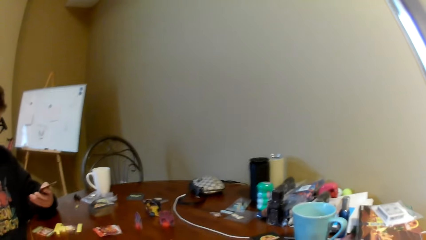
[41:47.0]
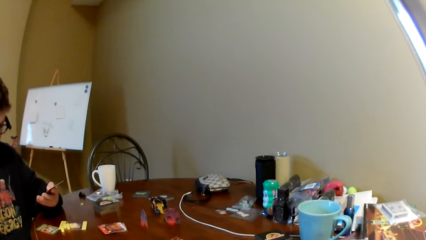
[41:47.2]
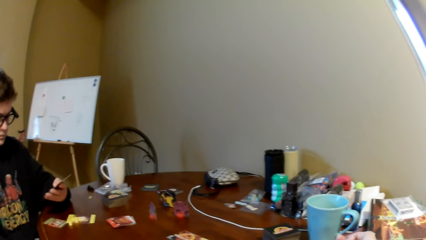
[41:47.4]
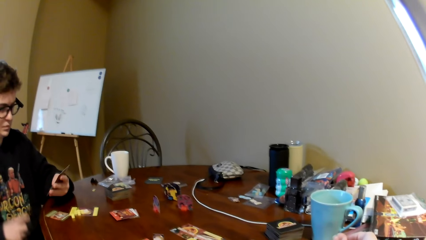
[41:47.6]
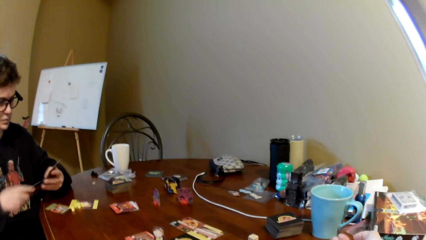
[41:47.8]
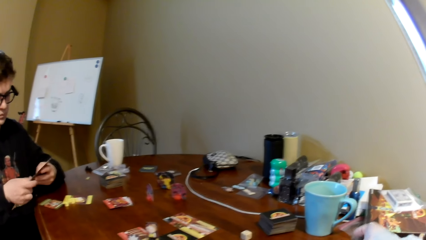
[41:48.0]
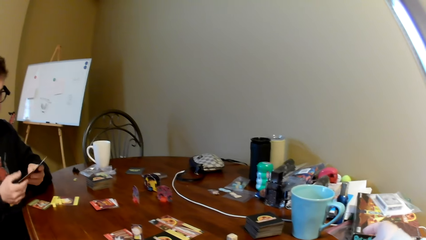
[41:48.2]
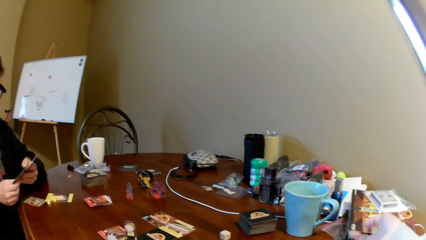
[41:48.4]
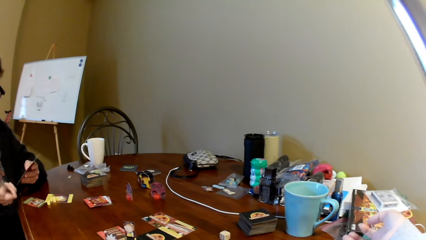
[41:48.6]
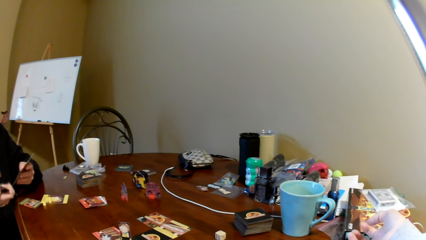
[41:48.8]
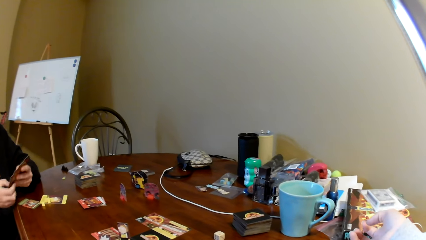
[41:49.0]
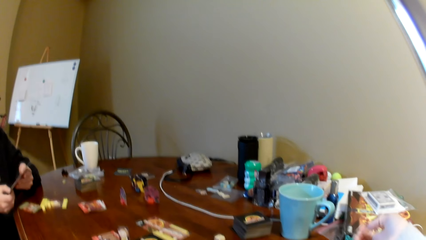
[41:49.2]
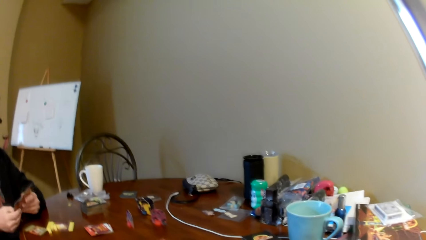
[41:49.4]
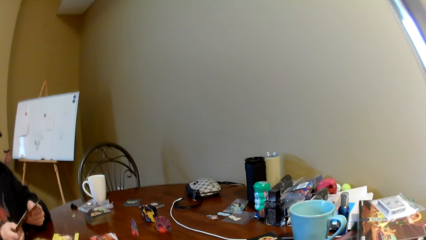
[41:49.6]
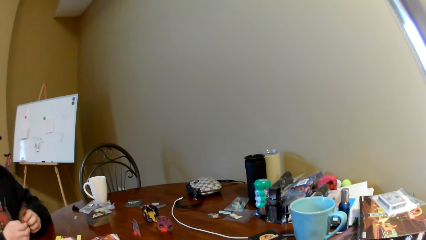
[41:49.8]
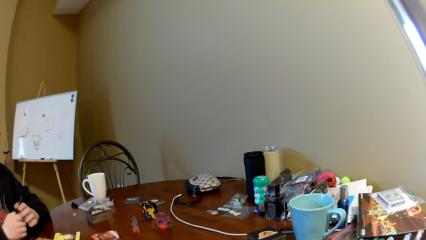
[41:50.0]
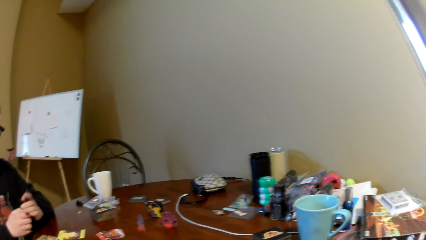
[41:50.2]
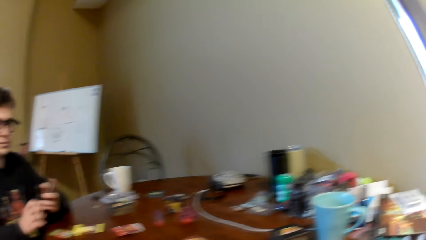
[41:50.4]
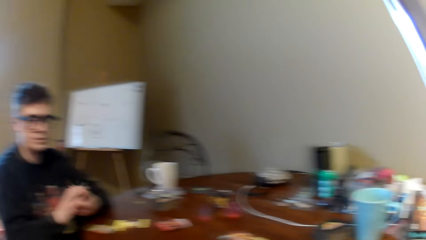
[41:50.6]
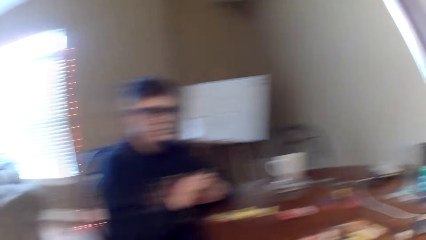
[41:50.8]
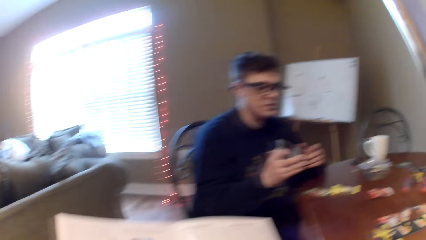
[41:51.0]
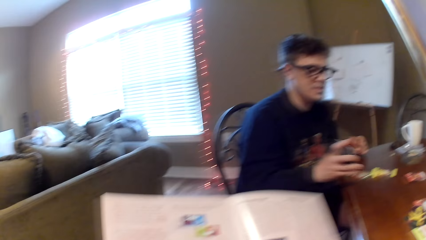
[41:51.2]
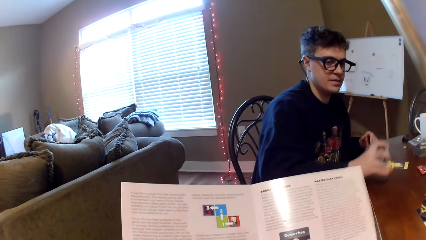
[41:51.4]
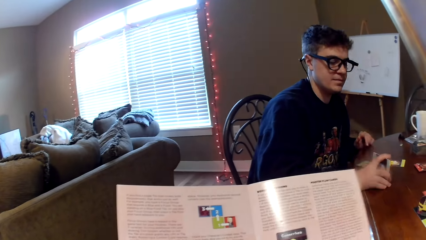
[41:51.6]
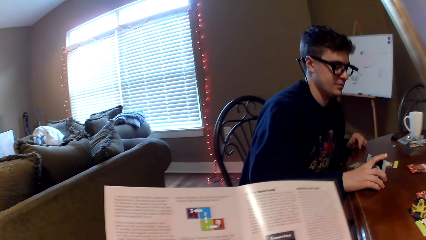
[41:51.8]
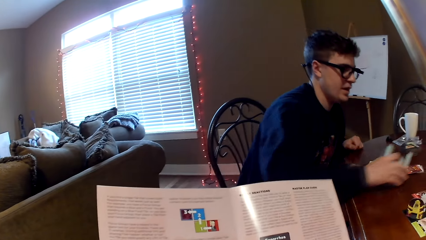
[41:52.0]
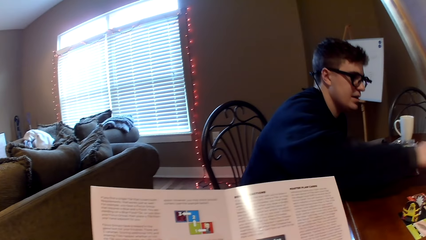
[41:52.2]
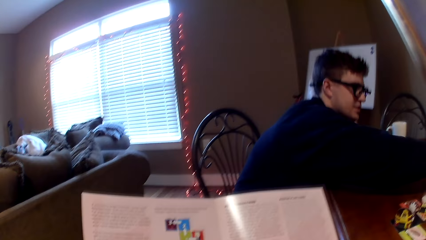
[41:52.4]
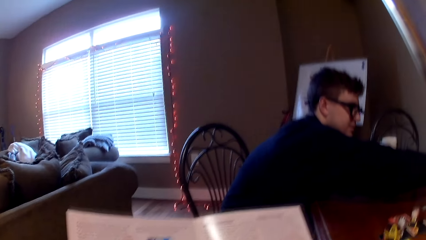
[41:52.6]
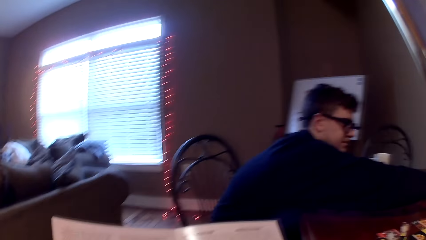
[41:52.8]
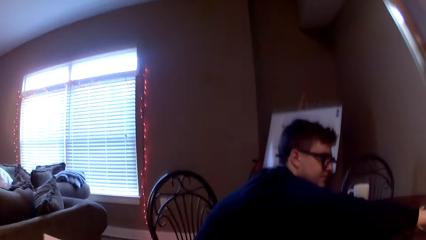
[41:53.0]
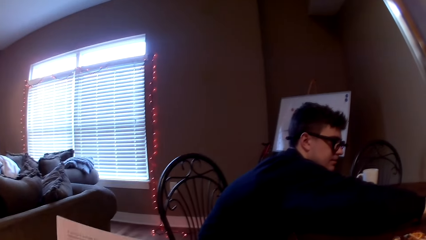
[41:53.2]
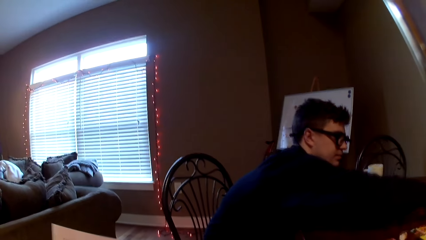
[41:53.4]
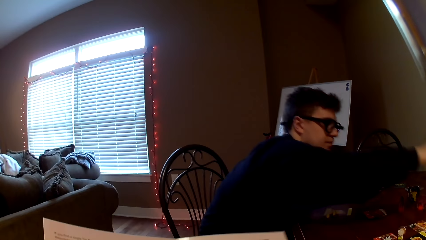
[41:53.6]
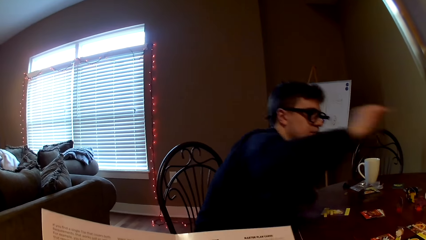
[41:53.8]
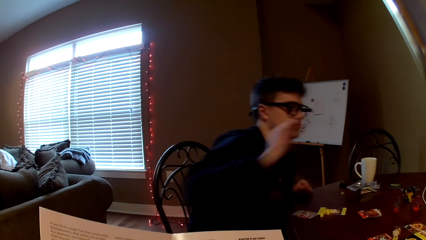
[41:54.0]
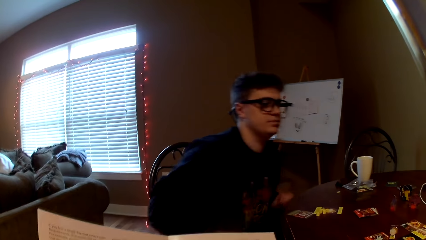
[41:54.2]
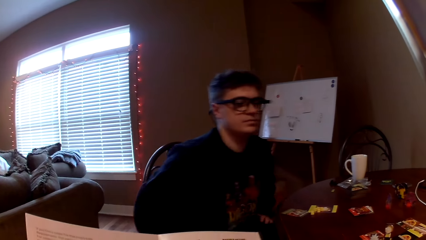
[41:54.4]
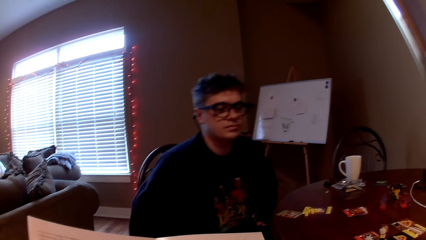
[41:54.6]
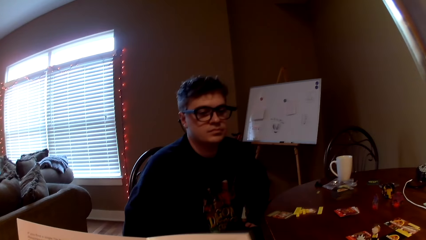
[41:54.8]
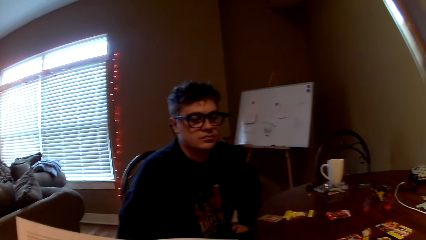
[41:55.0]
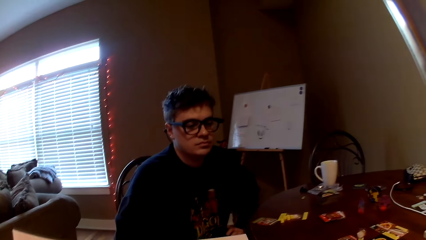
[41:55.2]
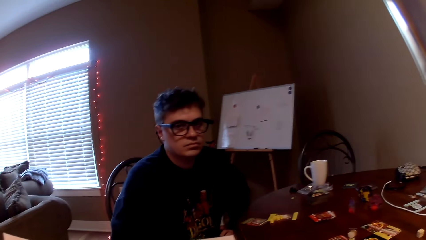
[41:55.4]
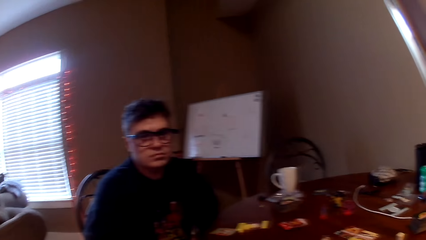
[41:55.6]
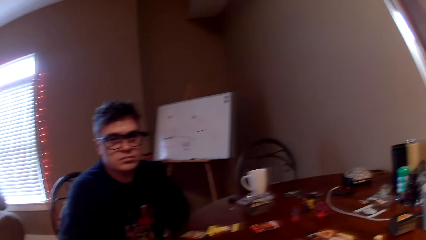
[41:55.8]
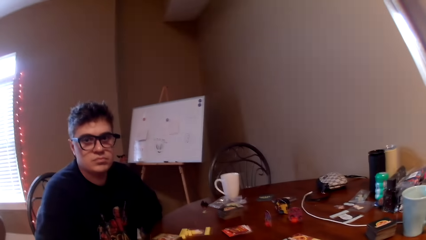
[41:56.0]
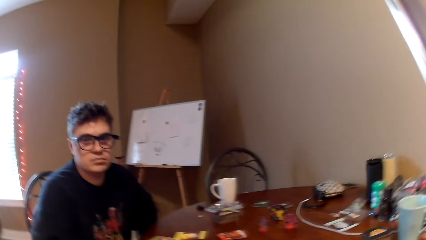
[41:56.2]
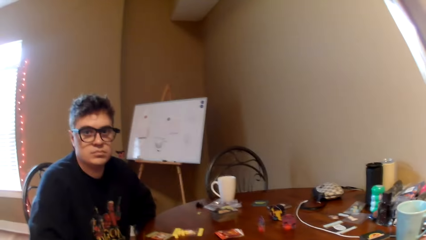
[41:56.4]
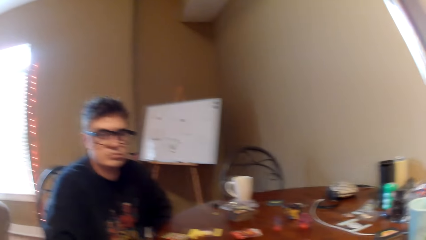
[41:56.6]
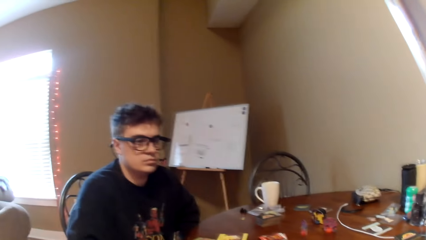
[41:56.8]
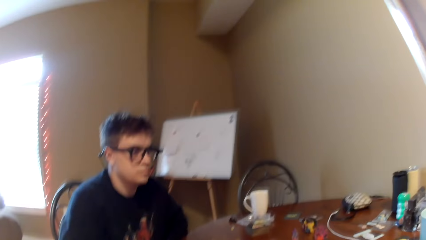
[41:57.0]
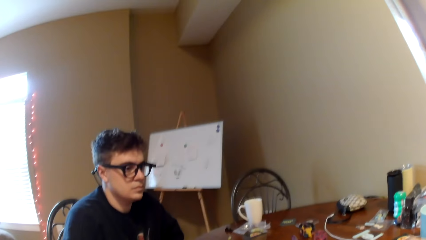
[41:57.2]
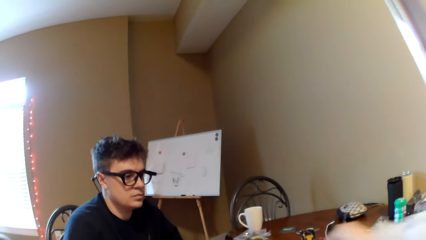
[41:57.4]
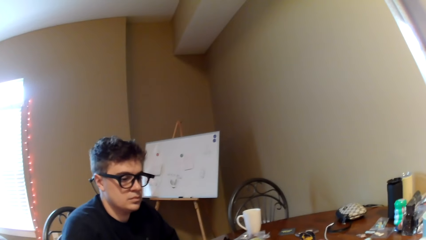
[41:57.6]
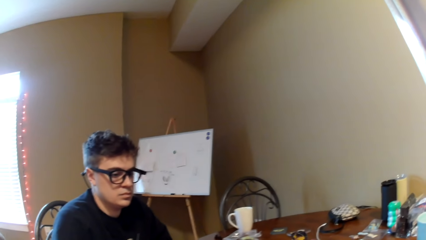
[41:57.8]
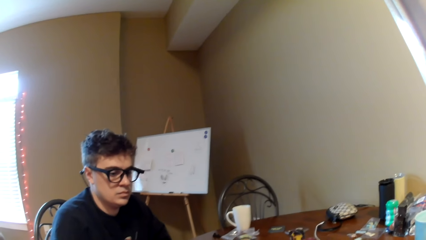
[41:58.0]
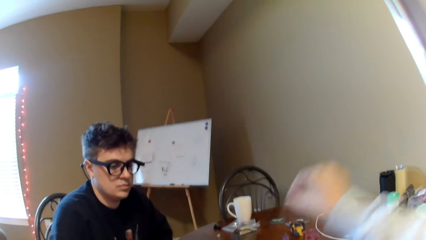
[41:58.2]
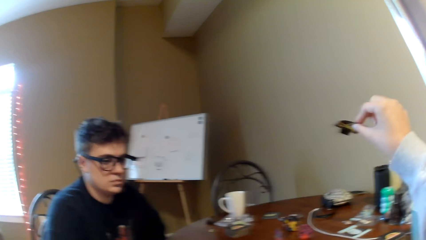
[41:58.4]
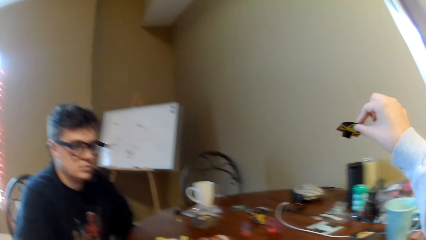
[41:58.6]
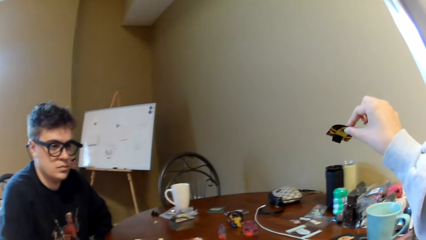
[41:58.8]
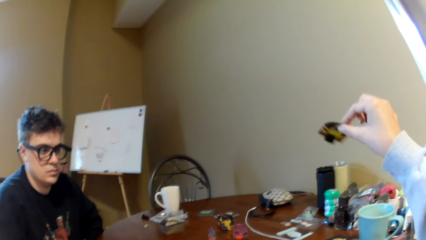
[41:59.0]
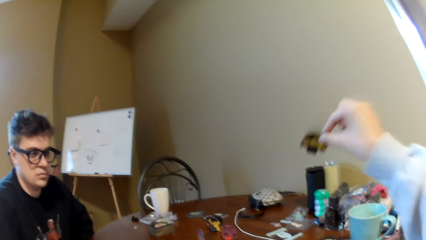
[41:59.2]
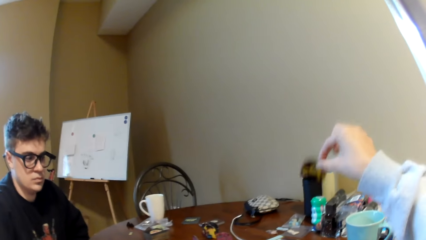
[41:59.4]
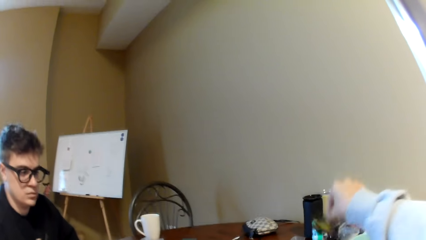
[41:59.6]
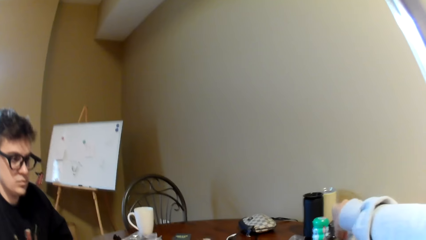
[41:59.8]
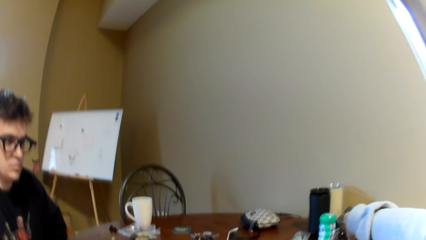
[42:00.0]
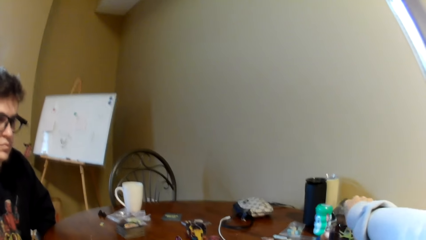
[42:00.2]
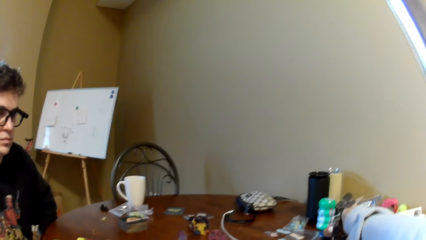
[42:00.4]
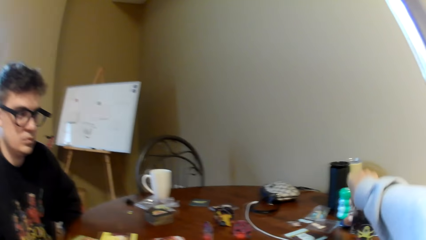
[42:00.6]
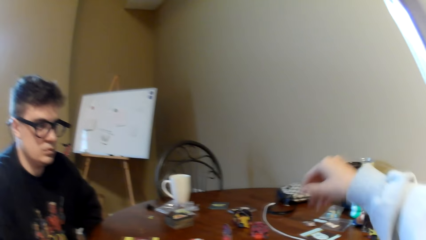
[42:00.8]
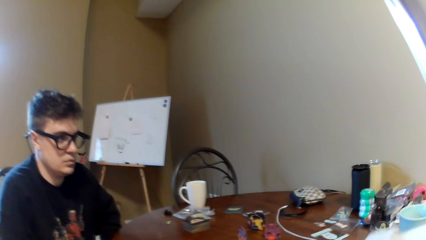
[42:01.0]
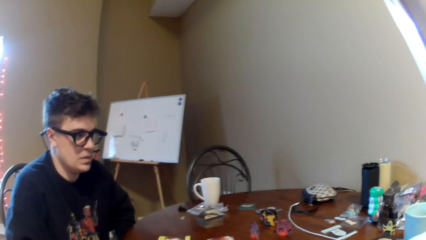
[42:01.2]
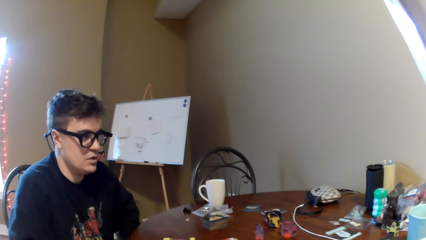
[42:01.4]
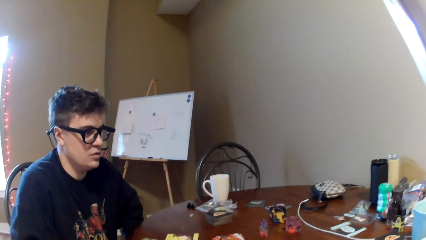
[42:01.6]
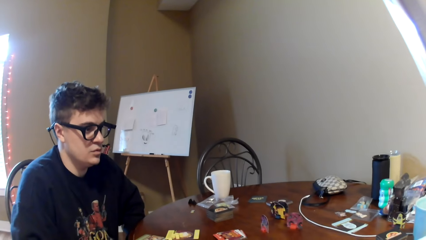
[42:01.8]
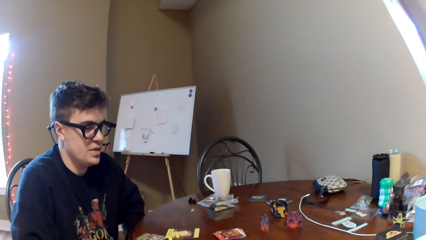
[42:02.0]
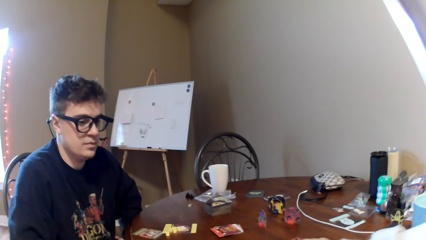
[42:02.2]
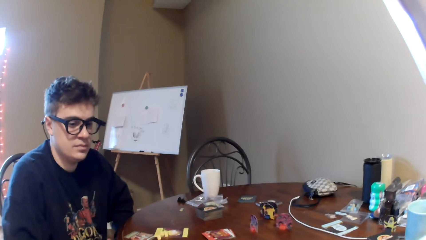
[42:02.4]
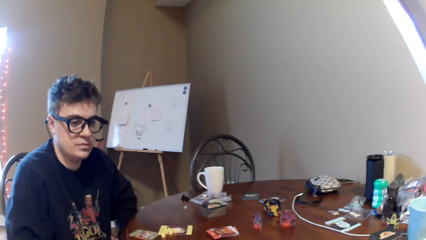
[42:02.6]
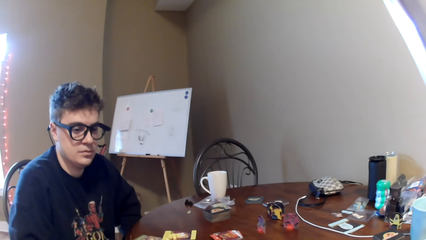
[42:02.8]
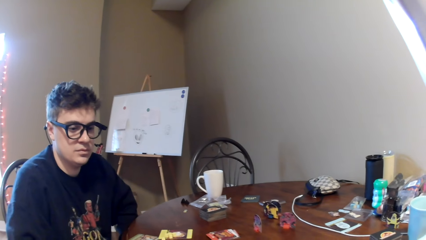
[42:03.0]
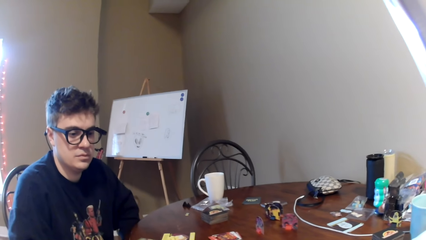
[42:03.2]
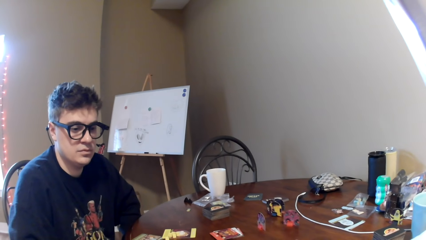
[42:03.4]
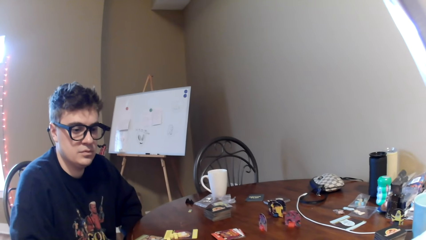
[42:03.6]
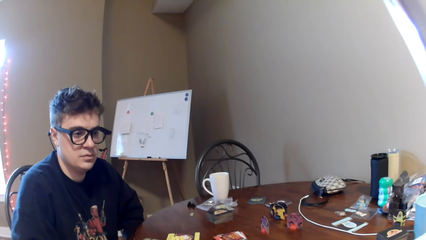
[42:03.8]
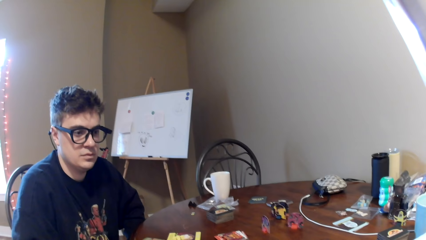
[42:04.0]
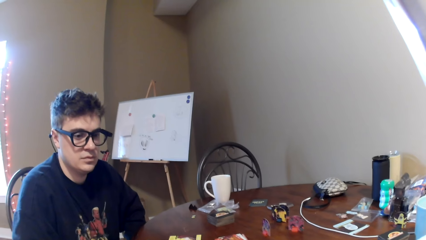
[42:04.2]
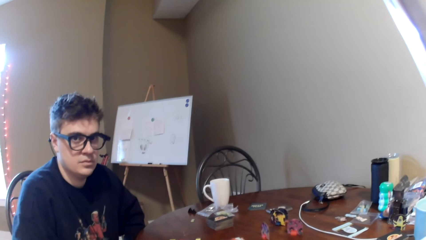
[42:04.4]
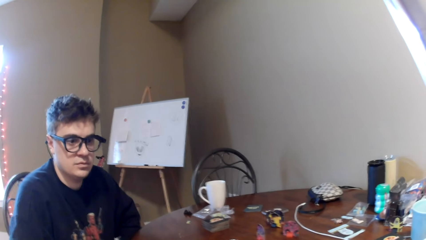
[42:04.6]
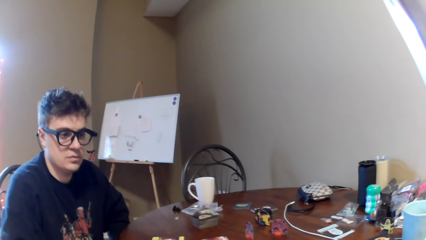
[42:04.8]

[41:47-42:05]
A man looks at the playing card and shuffles the playing card. The man converses with the camera wearer, holds down the cards and stretches his hand on the table. The camera wearer lifts the right hand. They lift a playing card and place the playing card on the table. They move the right hand. The man converses with the camera wearer.
